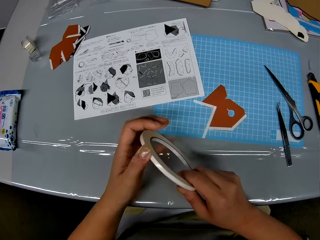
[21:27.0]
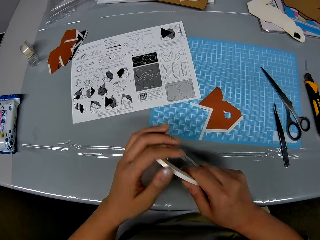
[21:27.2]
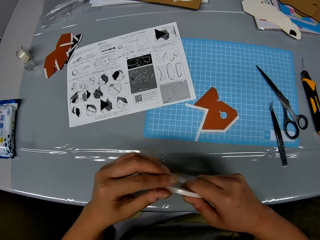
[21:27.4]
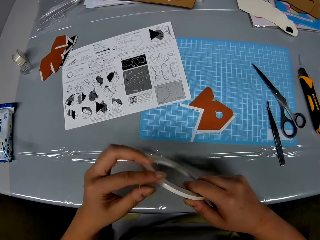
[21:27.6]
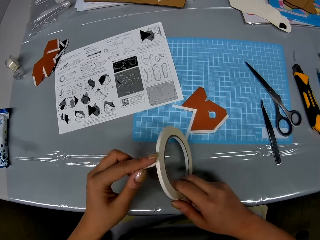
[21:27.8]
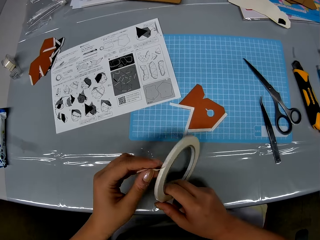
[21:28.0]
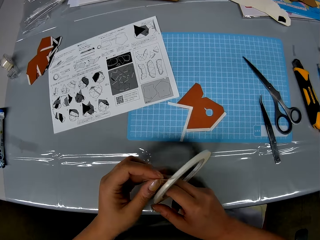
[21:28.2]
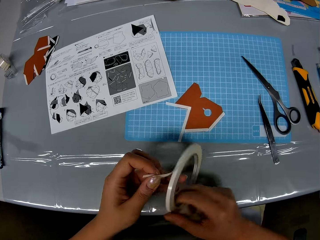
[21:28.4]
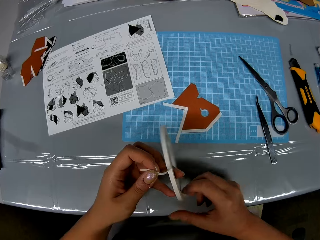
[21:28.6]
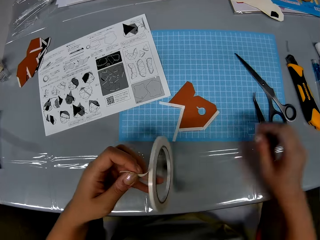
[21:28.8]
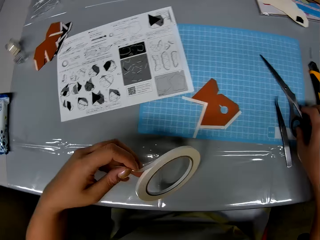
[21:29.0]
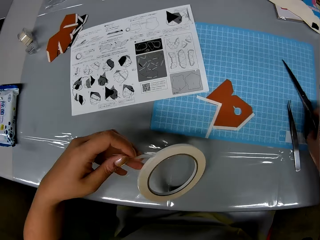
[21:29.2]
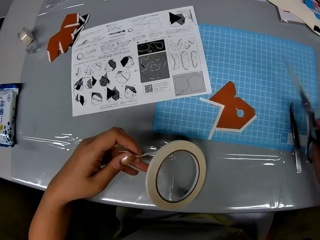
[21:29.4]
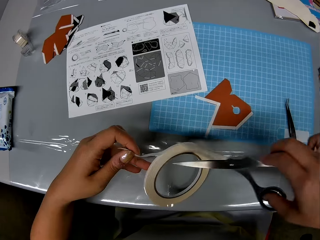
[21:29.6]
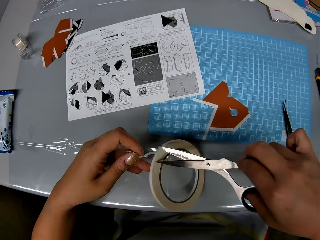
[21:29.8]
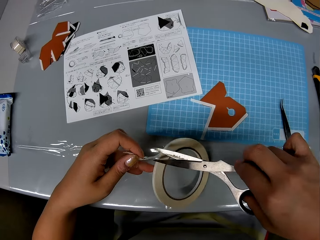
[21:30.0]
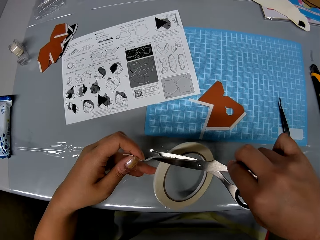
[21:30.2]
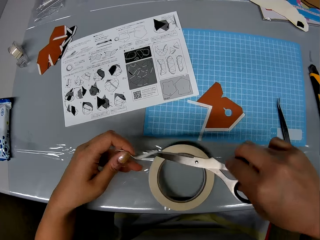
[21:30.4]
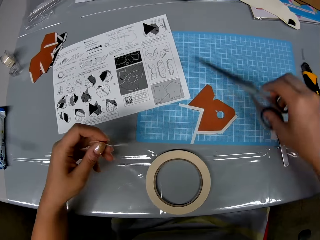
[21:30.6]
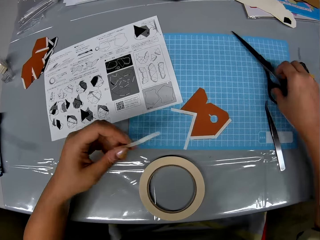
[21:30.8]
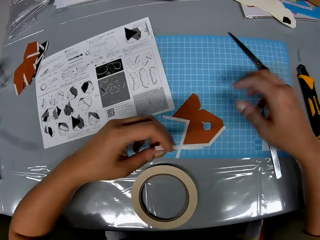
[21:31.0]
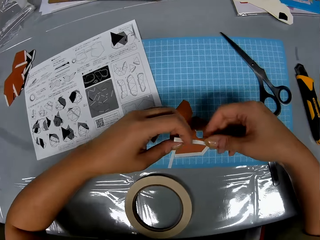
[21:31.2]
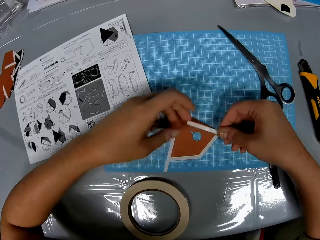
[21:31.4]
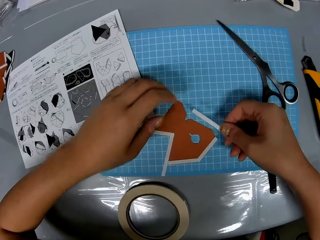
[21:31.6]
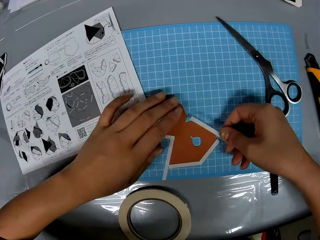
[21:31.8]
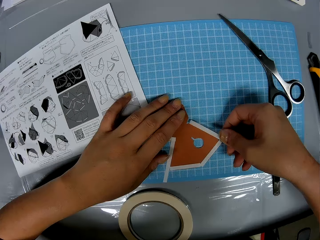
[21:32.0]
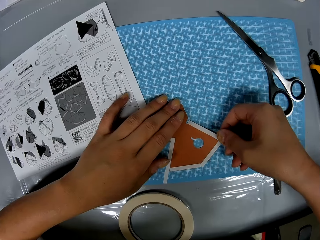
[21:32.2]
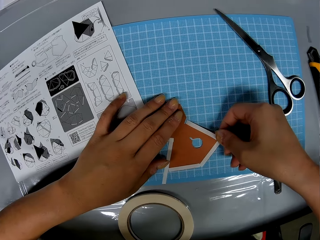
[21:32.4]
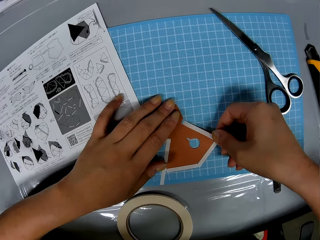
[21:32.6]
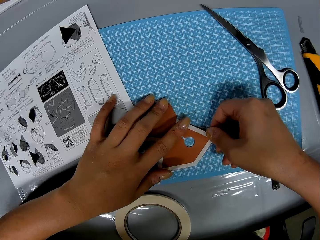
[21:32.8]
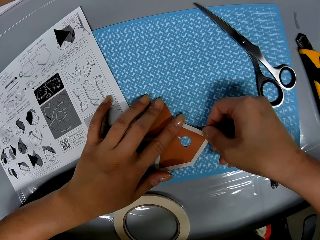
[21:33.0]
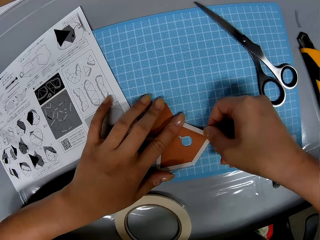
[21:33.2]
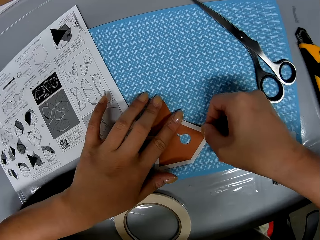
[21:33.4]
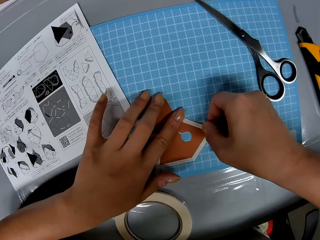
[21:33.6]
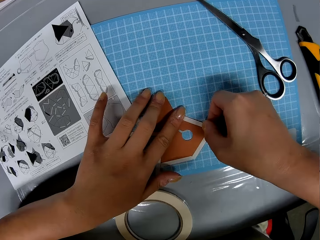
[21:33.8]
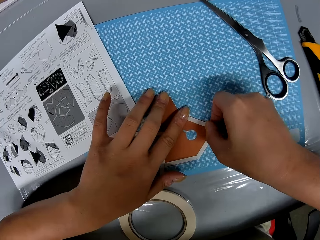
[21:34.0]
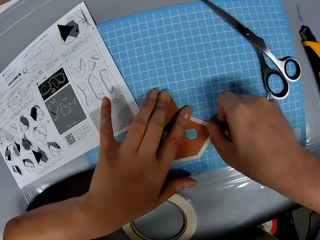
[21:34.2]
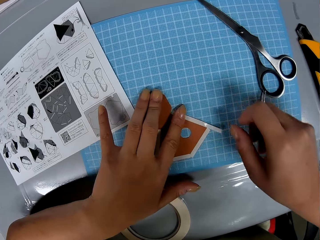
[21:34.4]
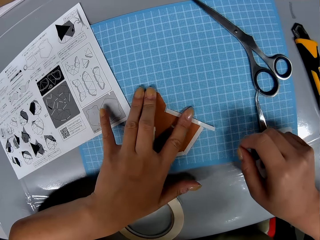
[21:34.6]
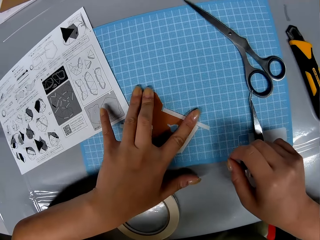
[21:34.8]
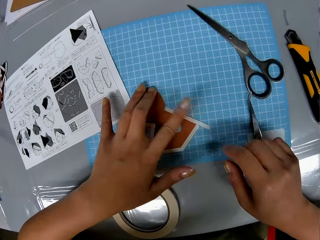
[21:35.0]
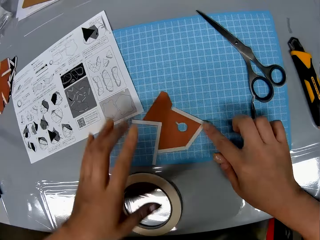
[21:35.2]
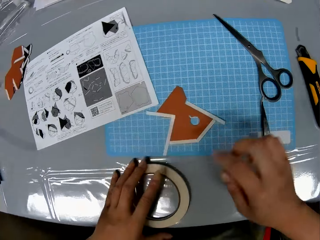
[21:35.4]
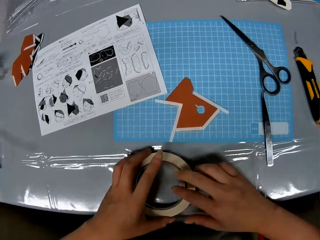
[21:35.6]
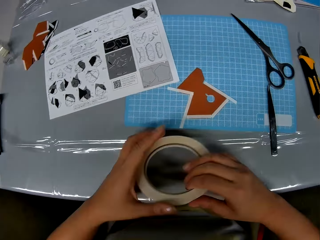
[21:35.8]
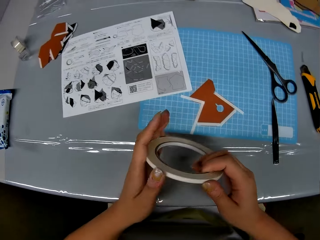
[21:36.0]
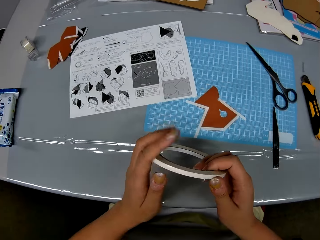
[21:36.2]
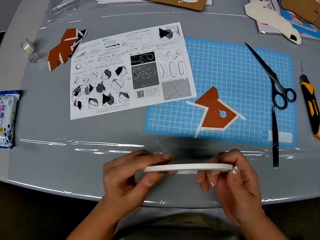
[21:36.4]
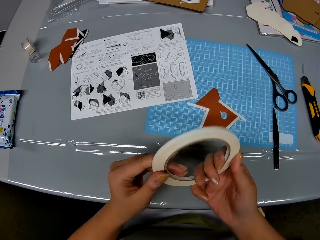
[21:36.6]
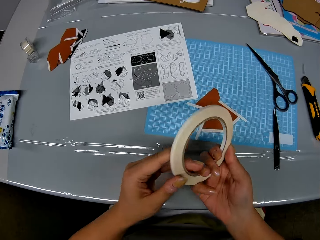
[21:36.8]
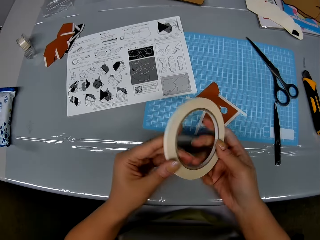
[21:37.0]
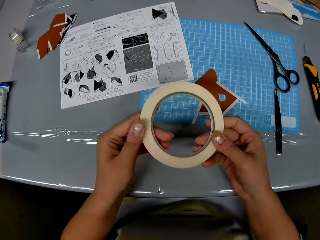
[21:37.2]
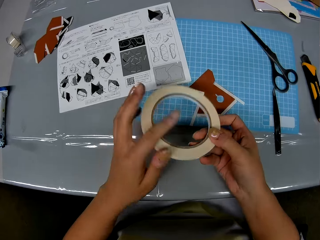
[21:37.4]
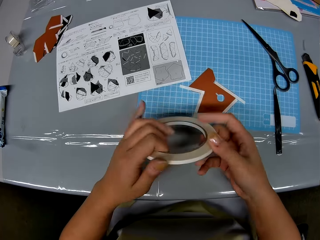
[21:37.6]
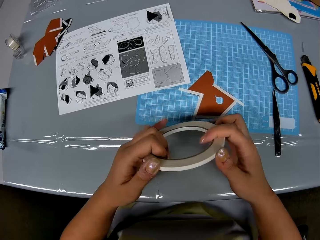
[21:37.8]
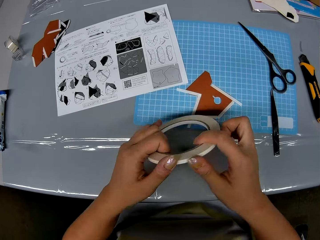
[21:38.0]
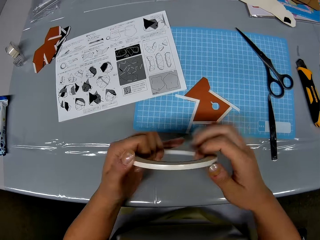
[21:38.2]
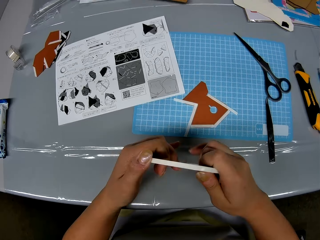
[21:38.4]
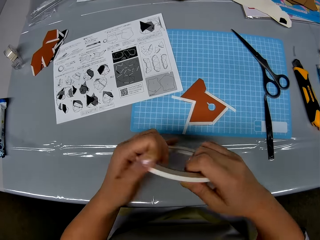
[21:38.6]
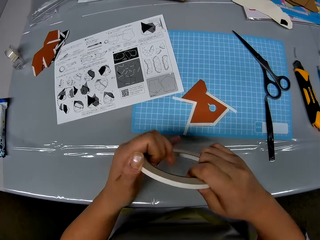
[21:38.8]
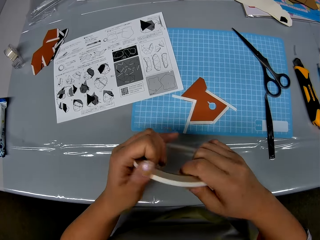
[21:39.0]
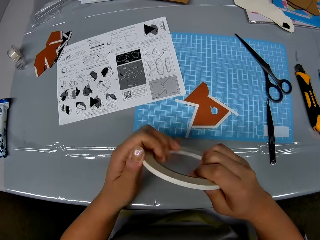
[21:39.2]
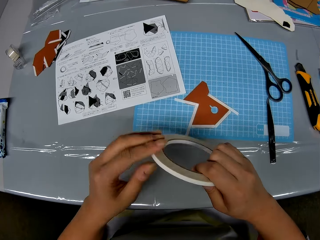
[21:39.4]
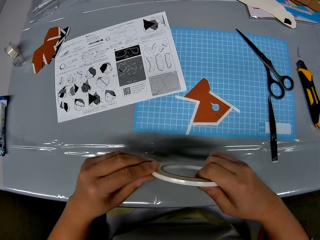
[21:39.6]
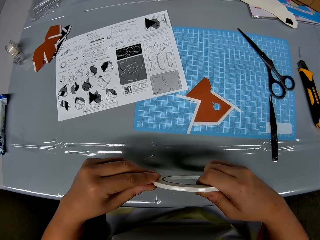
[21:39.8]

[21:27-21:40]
The camera wearer loosens the cellophane tape with both hands. She picks up the scissors from the cutting sheet with her right hand. She cuts out a strip from the cellophane tape with the scissors. She drops the cellophane to the table. She drops the scissors on the cutting sheet with her right hand. She transfers the strip to her right hand. She fixes the strip to the piece of paper with both hands. She picks up the cellophane tape from the table with her left hand. She loosens the cellophane tape with both hands.

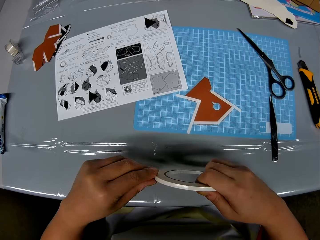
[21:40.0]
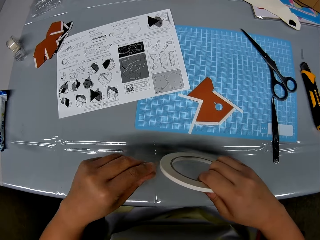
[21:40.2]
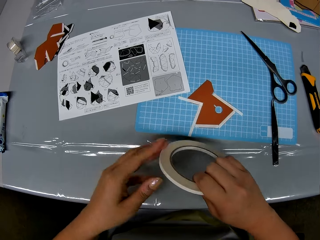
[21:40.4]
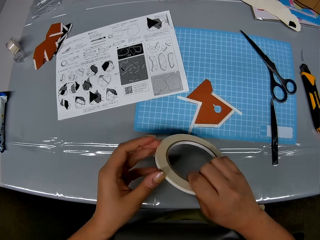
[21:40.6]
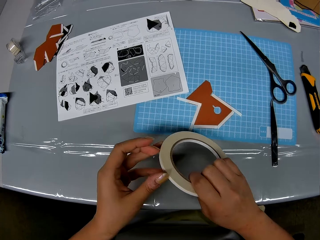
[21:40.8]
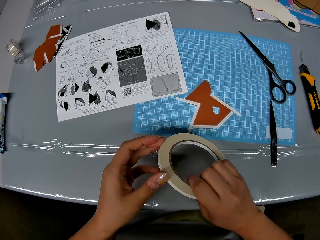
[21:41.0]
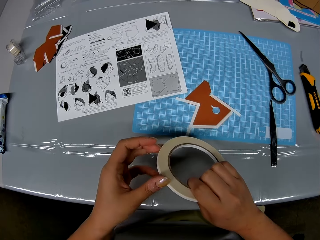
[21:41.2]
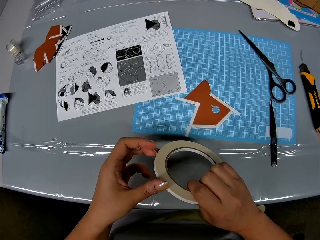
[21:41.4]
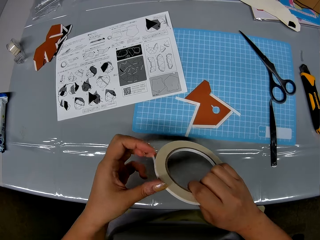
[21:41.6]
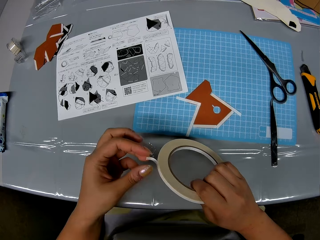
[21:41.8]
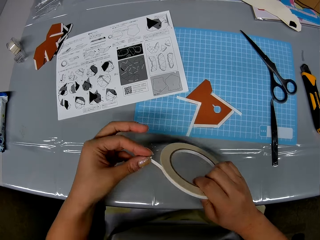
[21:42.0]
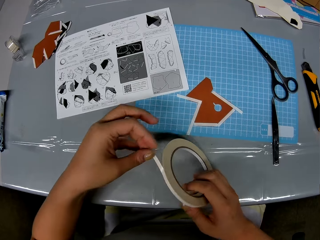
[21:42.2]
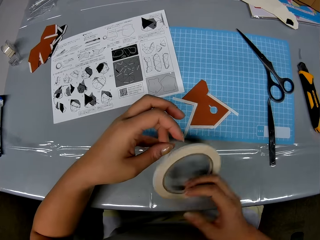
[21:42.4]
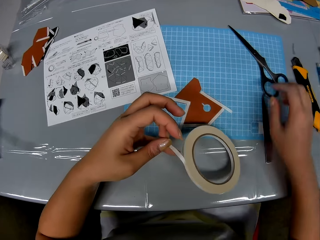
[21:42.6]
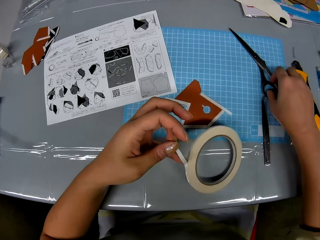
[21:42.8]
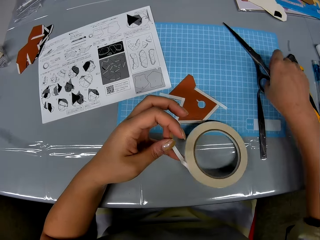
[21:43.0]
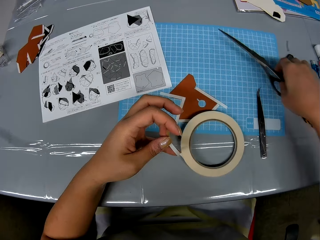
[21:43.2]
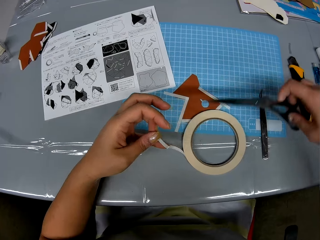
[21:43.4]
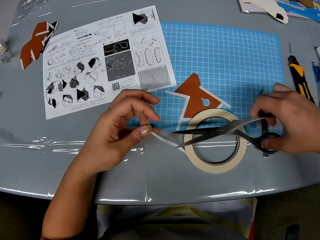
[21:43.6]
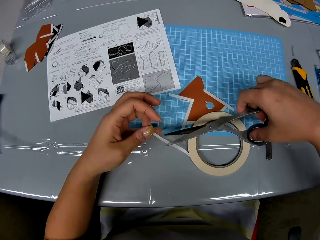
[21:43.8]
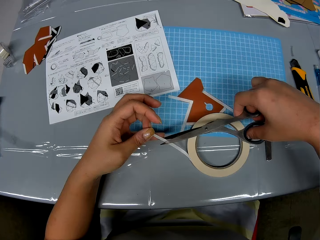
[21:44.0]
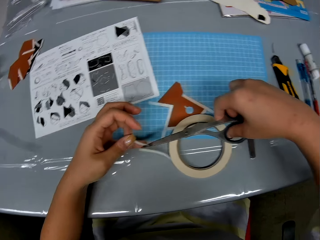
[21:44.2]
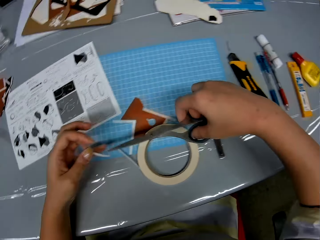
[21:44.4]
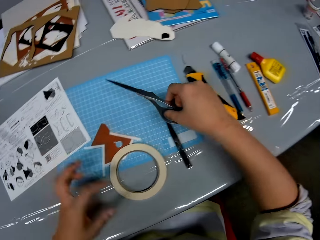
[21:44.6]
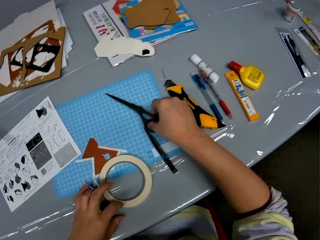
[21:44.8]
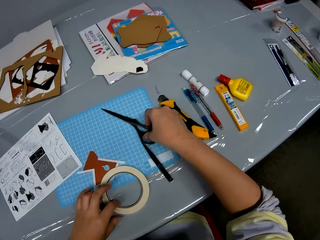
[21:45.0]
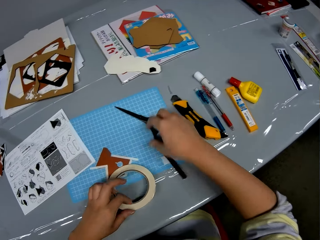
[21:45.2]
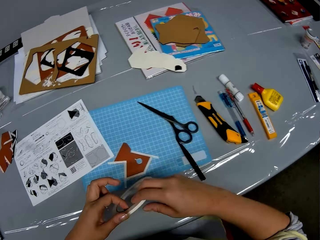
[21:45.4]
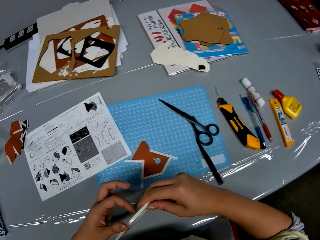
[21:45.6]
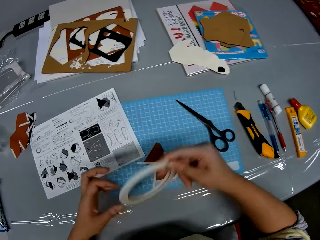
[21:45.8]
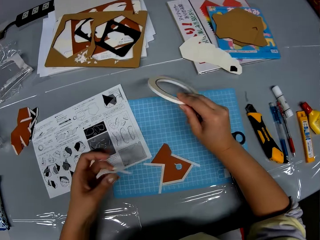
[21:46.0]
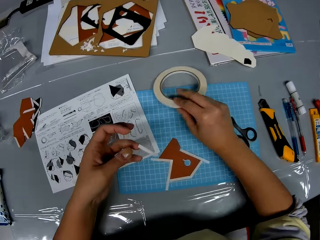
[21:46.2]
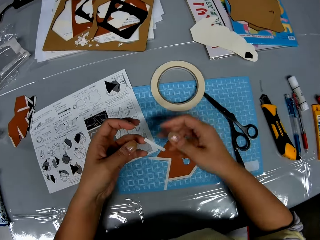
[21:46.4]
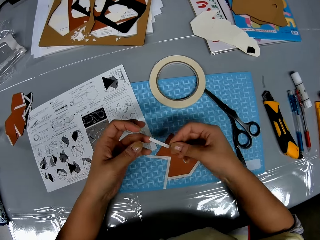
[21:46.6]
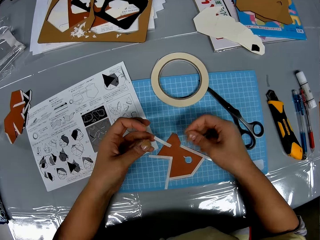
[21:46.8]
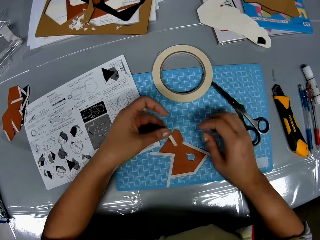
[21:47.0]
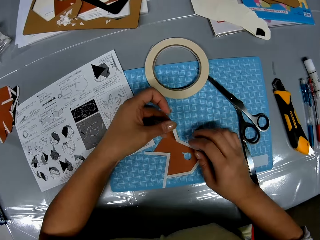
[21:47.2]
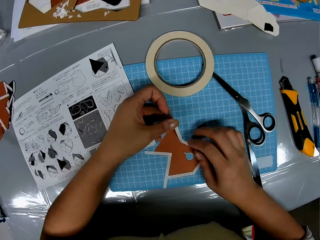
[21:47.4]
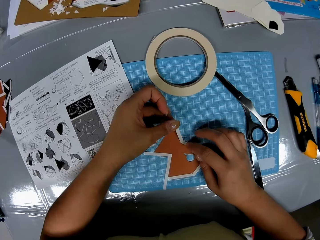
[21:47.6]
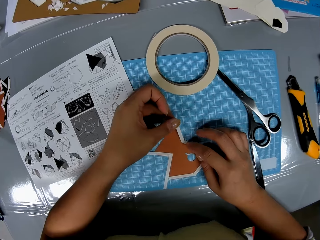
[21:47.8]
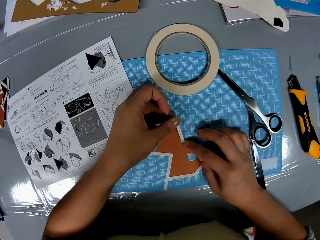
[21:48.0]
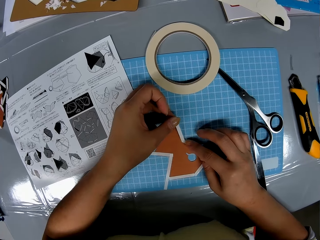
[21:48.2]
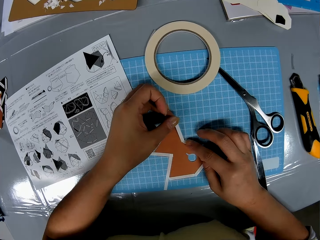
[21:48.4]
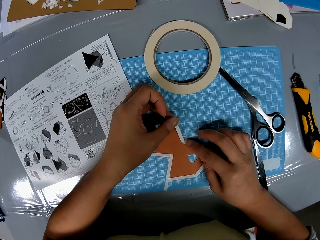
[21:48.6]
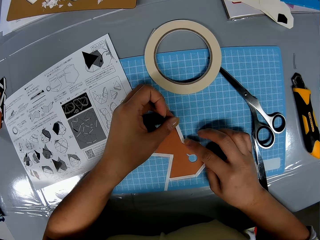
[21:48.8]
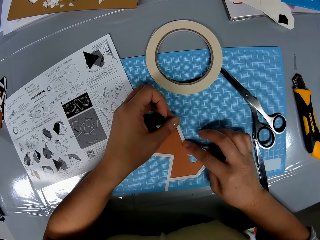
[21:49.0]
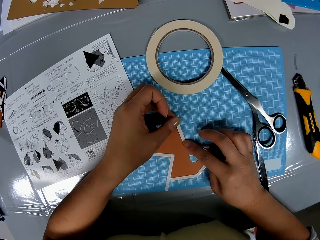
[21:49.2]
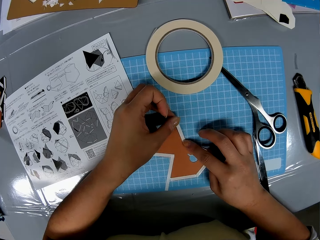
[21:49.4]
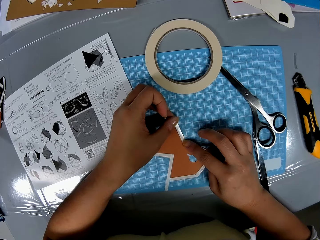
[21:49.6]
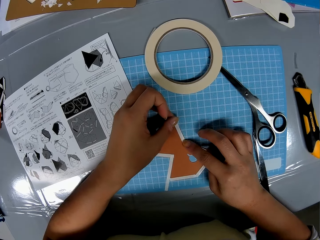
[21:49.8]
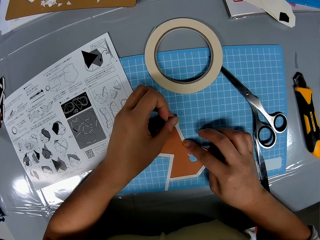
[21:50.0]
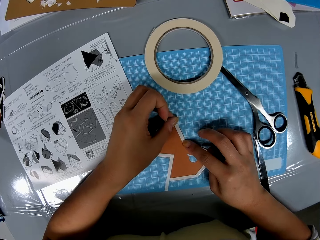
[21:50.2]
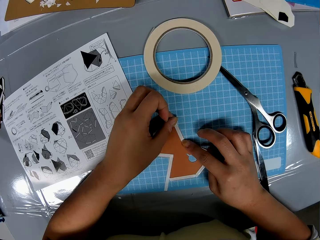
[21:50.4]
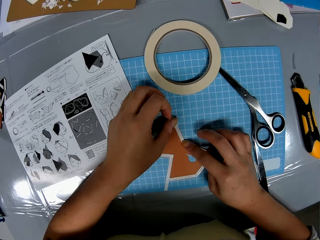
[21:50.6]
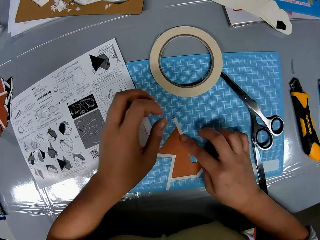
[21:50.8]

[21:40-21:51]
The camera wearer picks up the scissors from the cutting sheet with her right hand. She cuts out a strip from the cellophane tape with the scissors. She drops the scissors on the cutting sheet with her right hand. She picks up the cellophane tape from the table with her left hand. She transfers the cellophane tape to her right hand. She drops the cellophane tape on the cutting sheet with her right hand. She rubs the strip with her right hand. She fixes the strip to the piece of paper with both hands.
